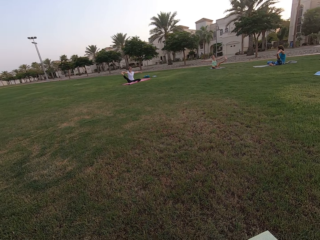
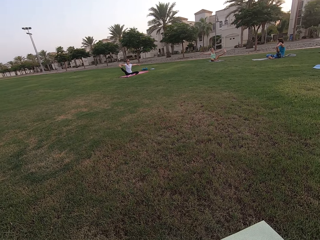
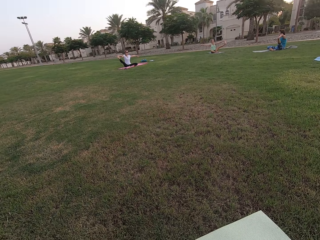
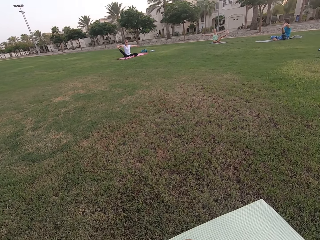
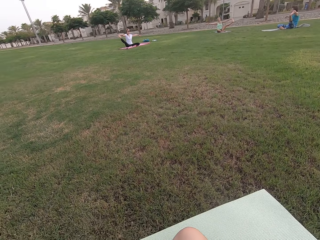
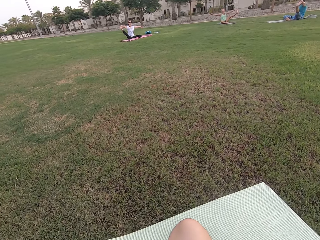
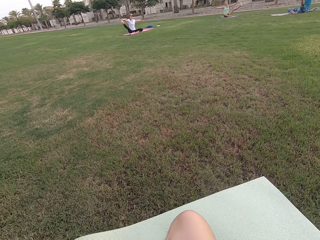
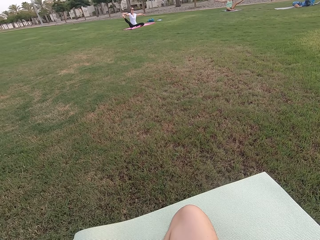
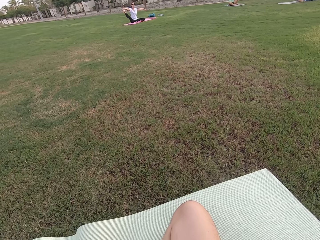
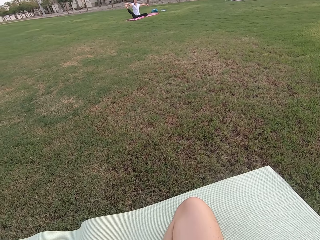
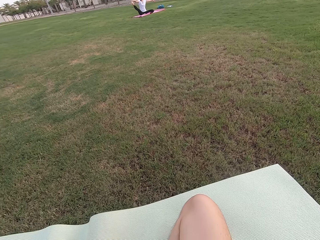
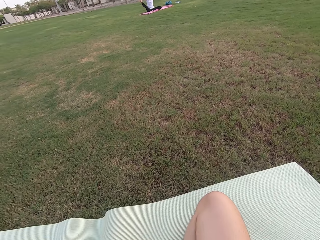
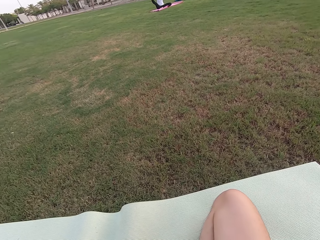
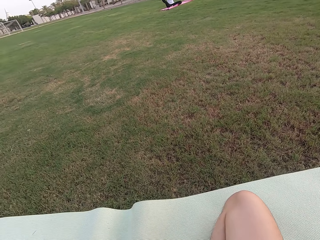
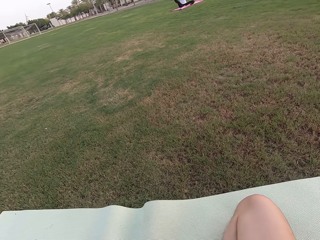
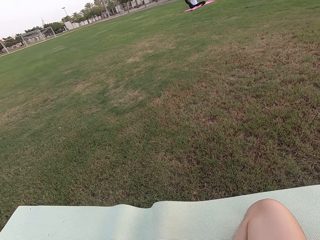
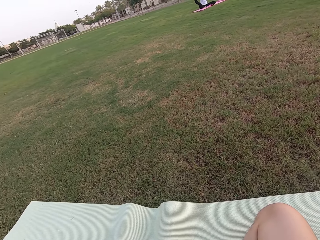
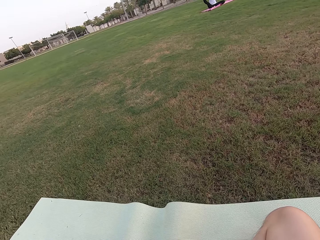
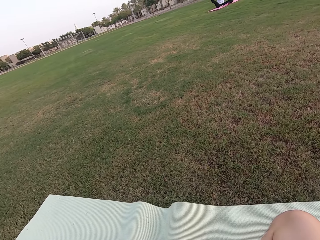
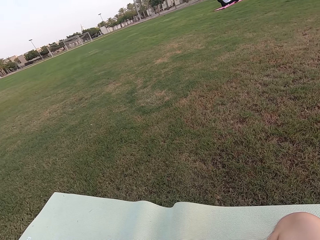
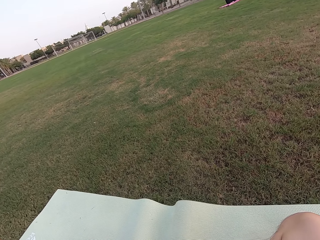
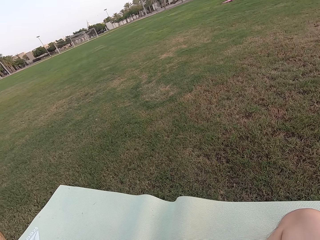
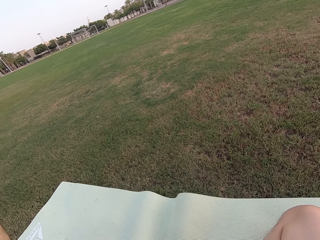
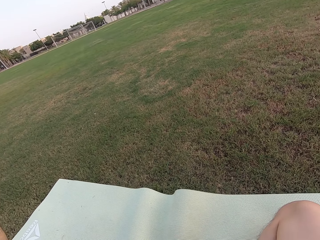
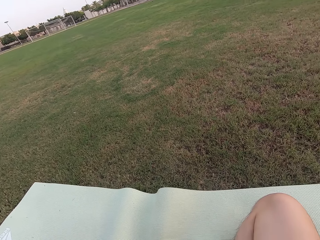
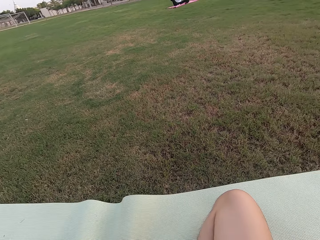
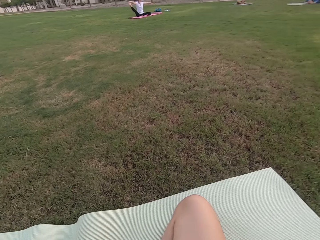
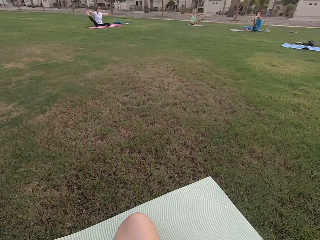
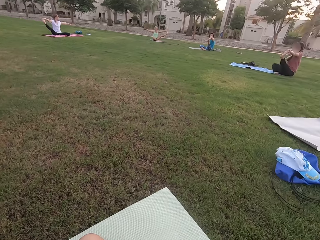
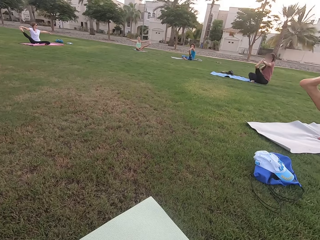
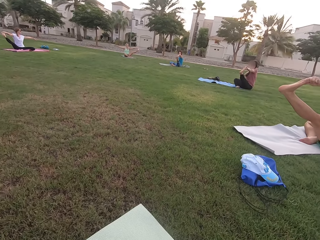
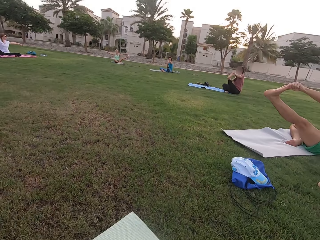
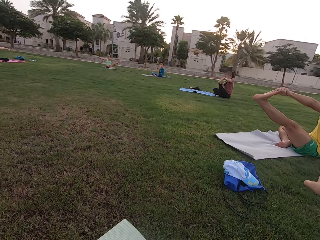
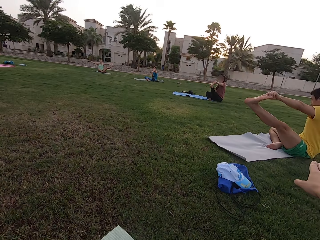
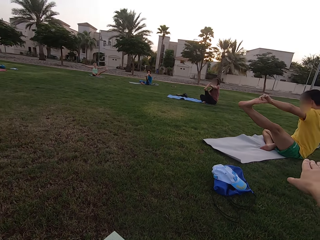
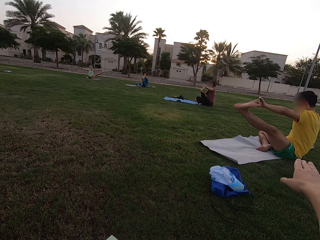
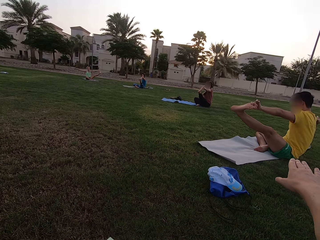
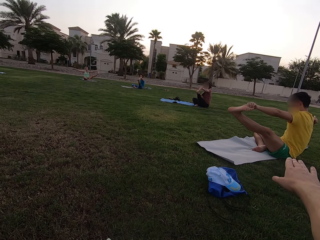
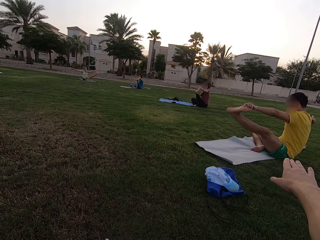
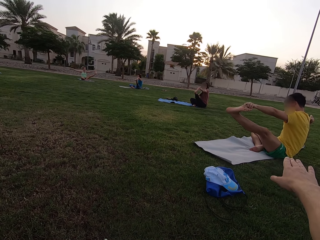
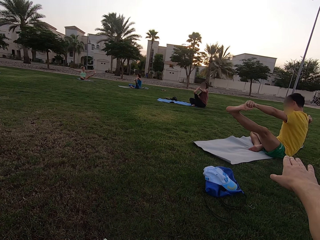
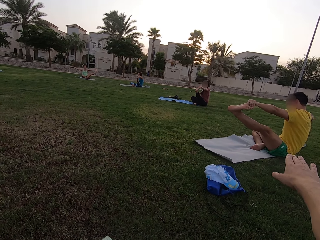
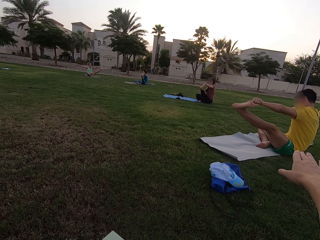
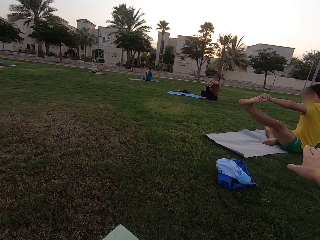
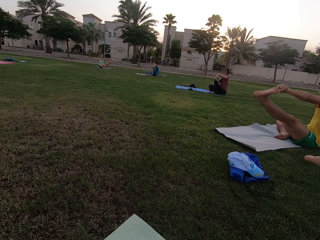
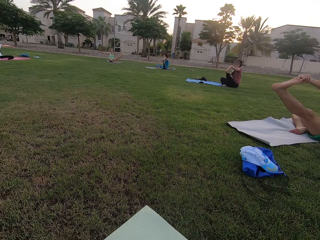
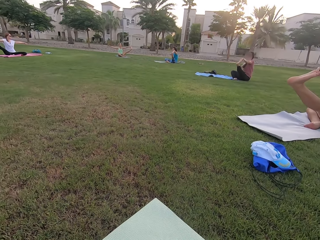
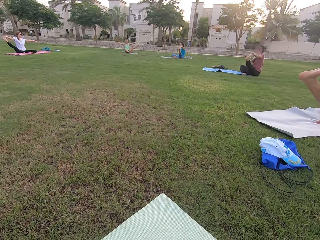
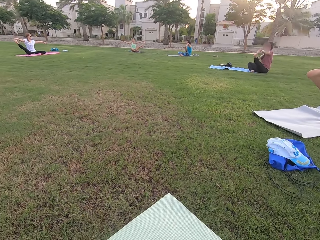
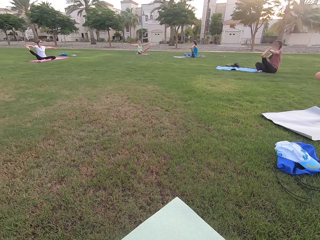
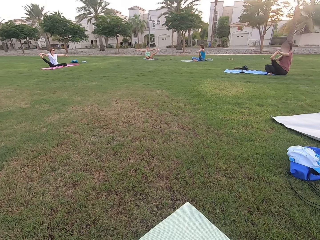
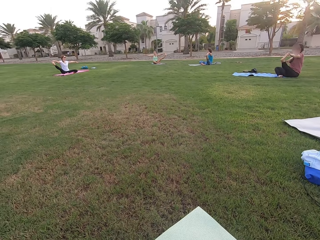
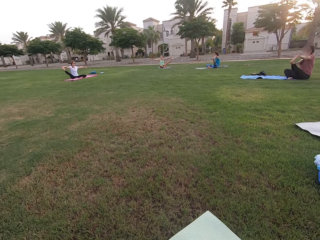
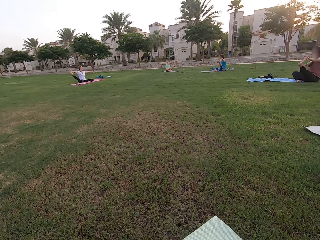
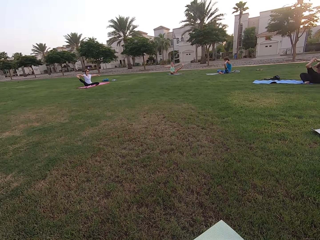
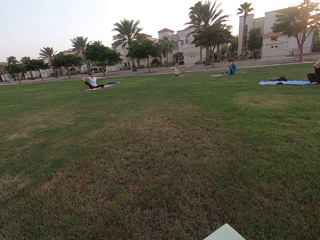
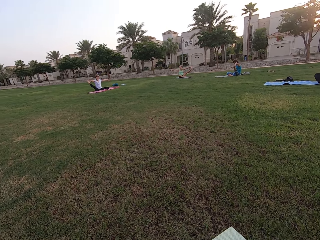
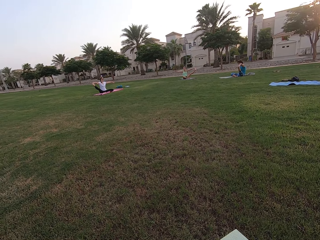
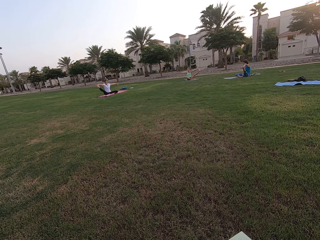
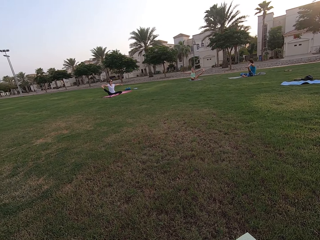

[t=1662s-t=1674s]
The camera wearer looks around the field. He stares at five persons. He stretches his right arm. The persons stretch their legs and hands.

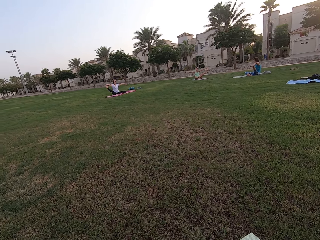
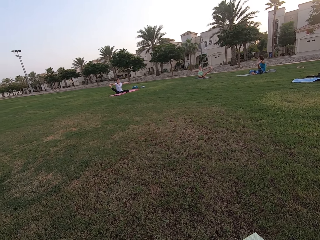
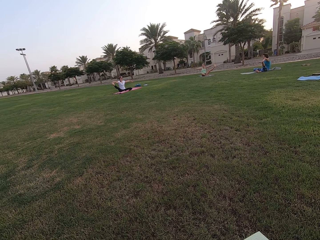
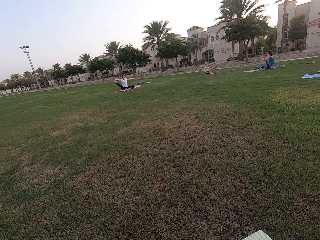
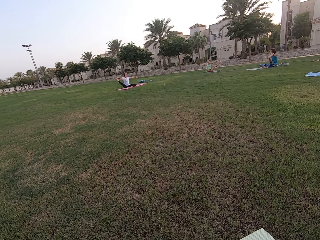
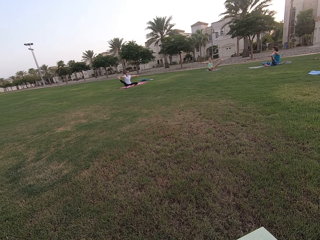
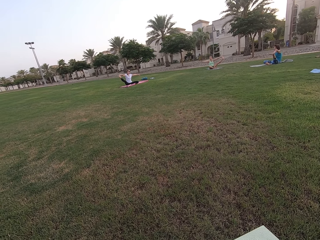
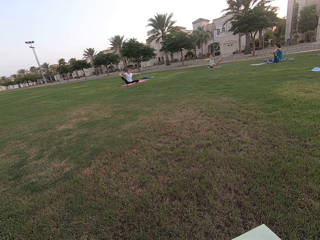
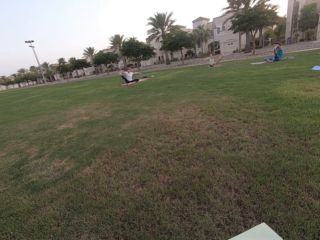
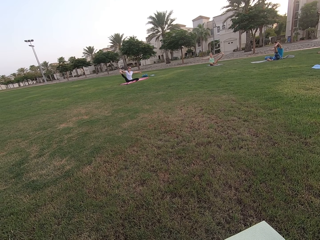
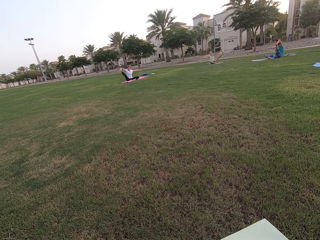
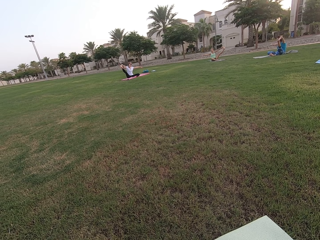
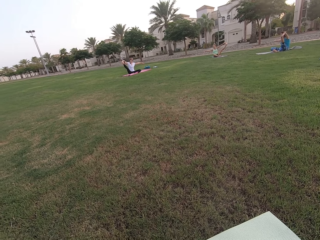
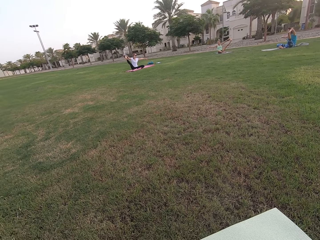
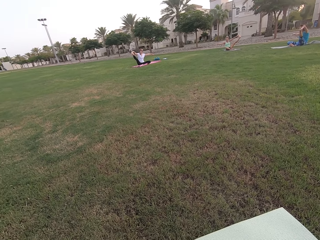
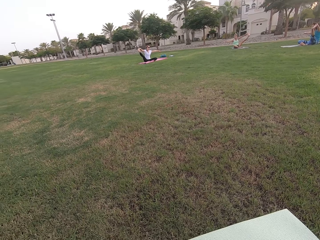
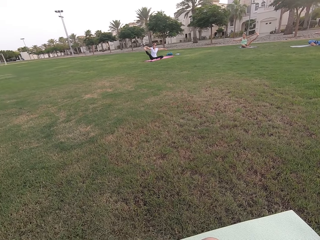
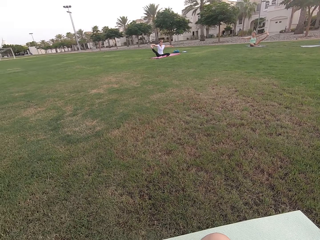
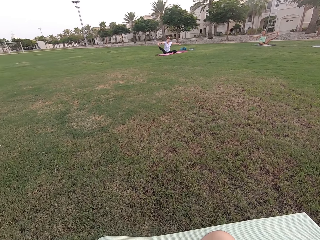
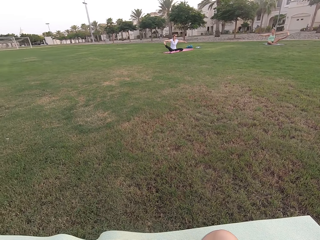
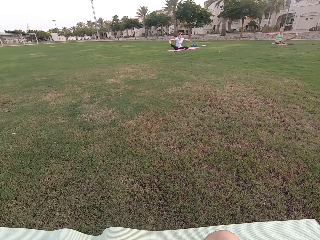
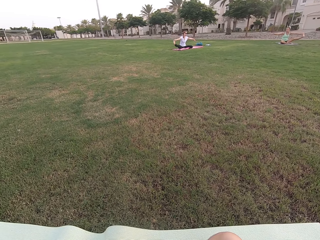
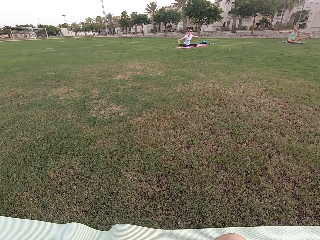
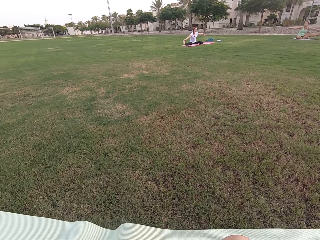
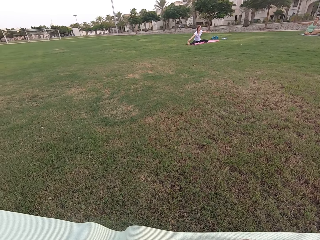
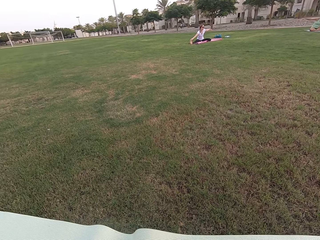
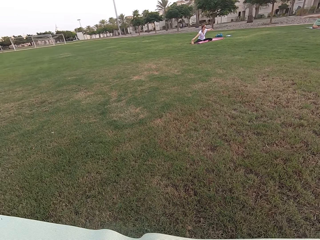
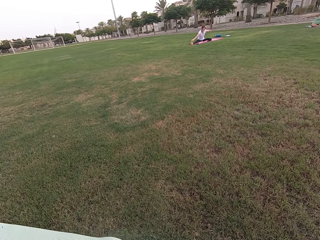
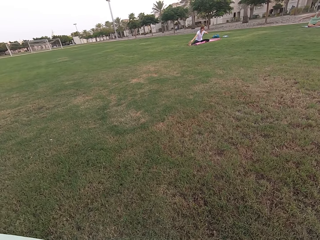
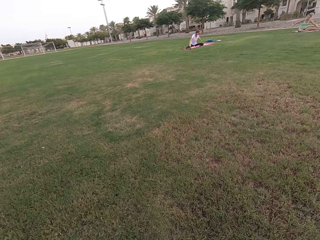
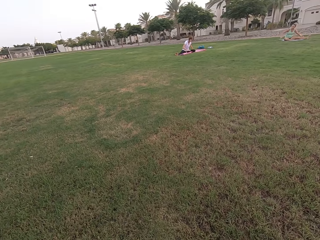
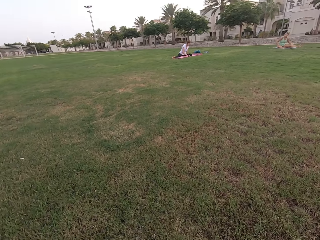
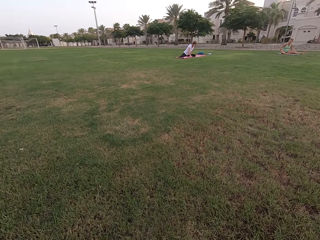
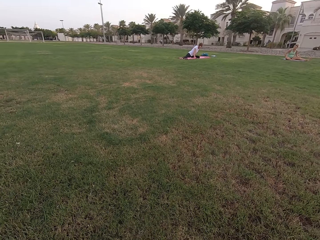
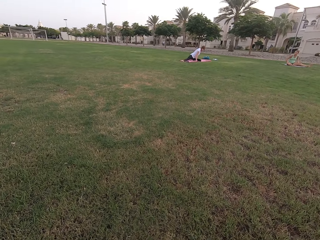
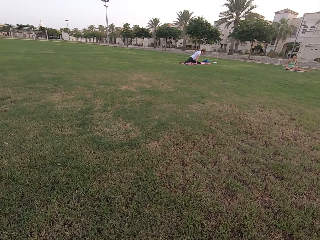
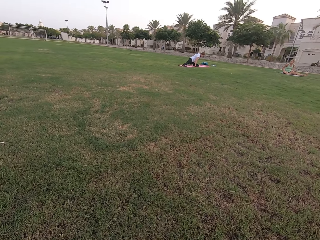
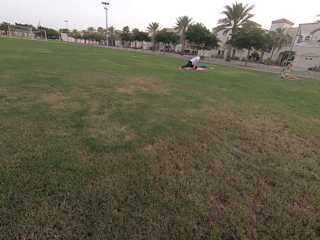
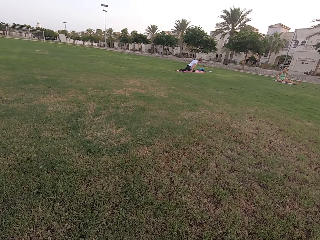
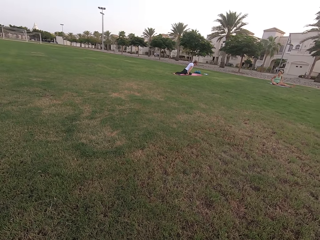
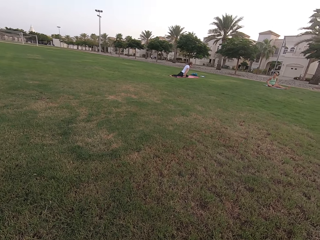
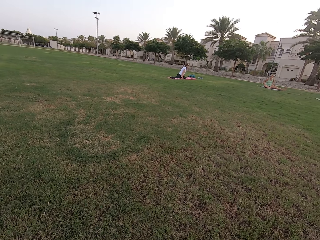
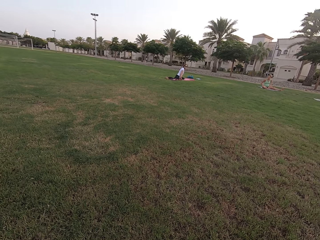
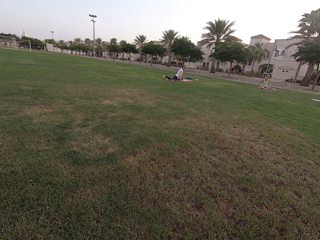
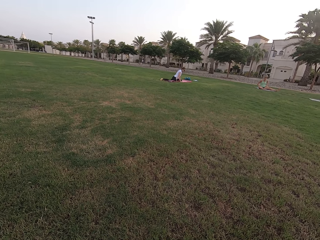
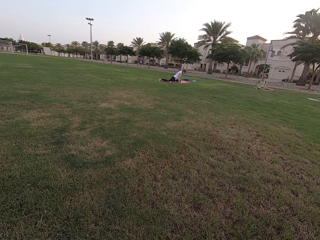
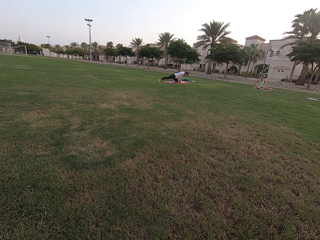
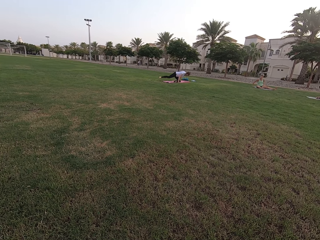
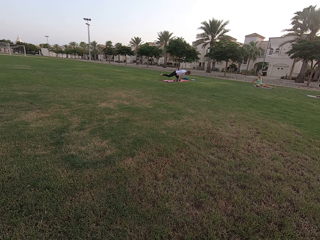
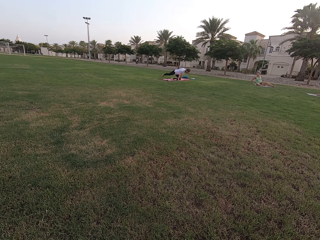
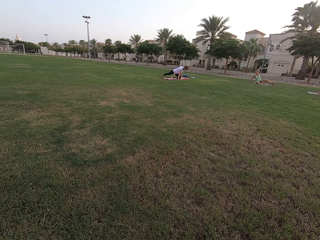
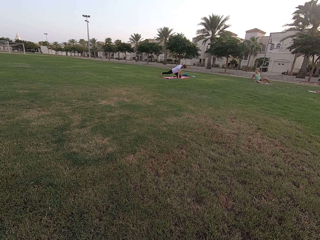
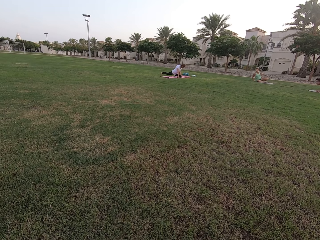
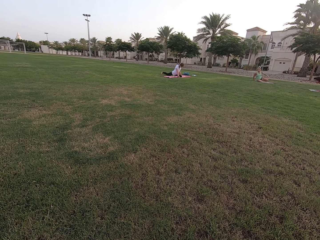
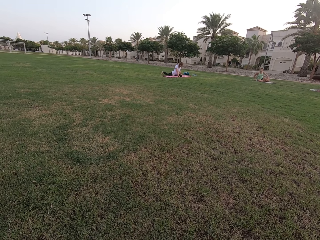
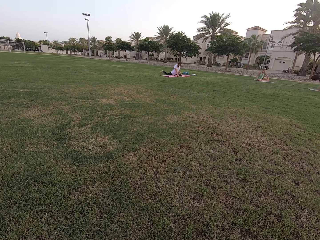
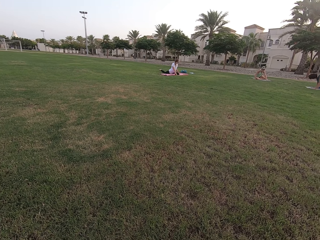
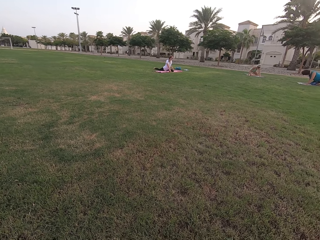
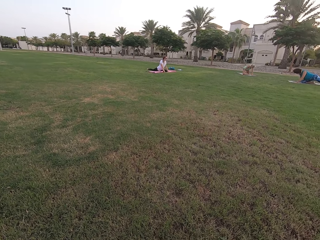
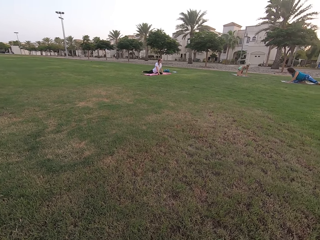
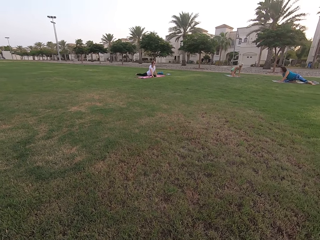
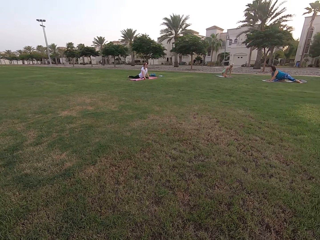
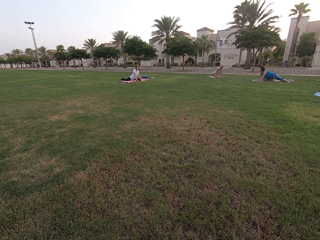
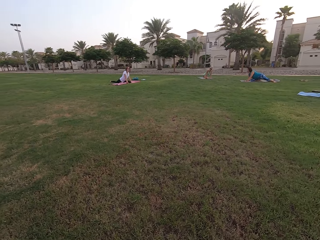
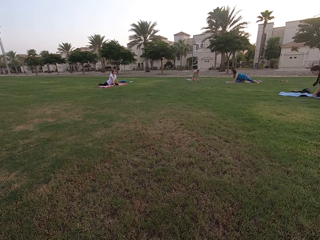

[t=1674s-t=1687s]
Five persons stretch their legs on the ground.
